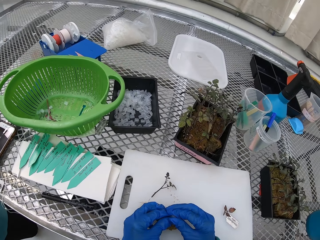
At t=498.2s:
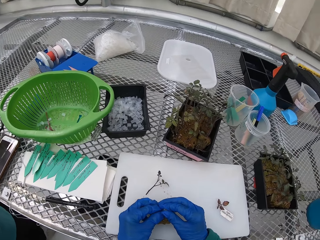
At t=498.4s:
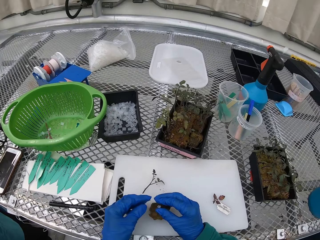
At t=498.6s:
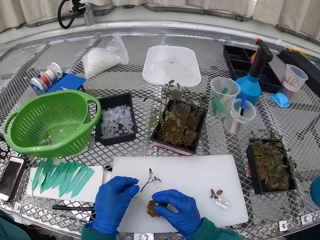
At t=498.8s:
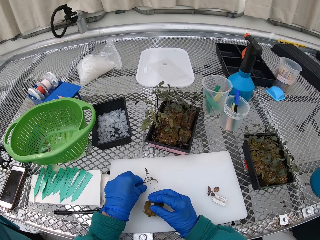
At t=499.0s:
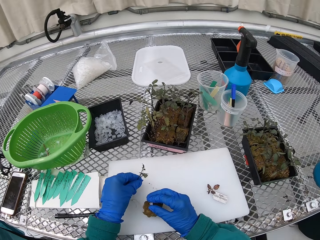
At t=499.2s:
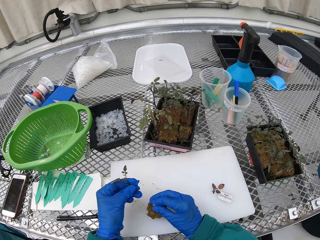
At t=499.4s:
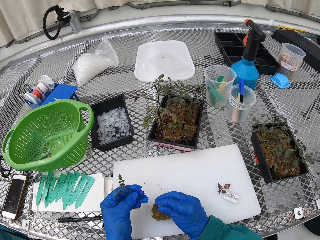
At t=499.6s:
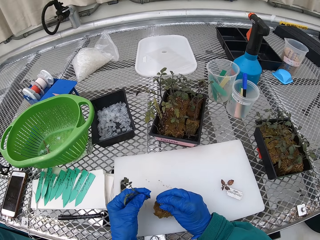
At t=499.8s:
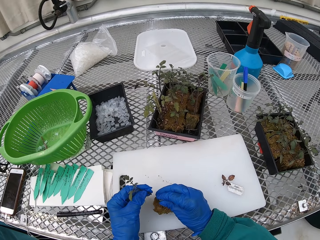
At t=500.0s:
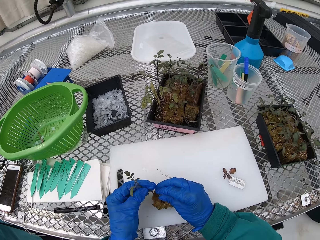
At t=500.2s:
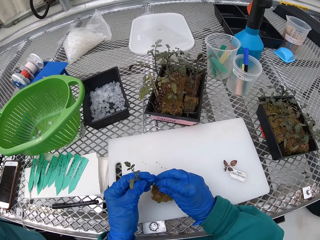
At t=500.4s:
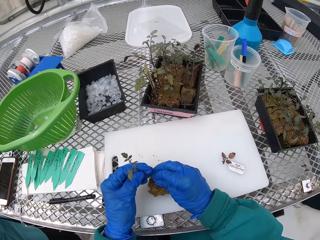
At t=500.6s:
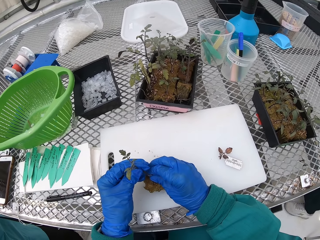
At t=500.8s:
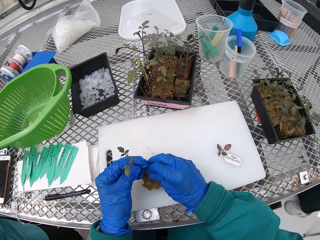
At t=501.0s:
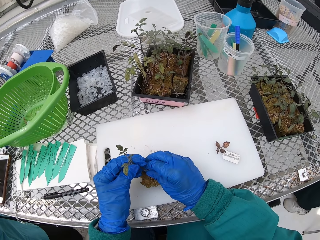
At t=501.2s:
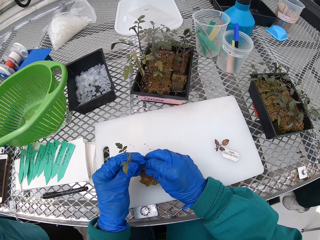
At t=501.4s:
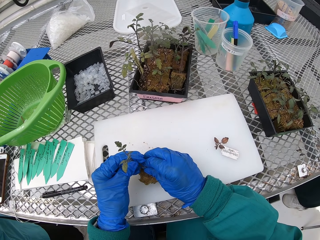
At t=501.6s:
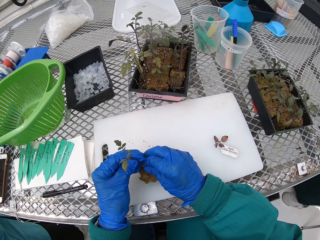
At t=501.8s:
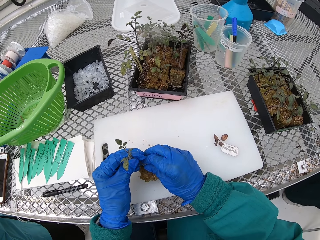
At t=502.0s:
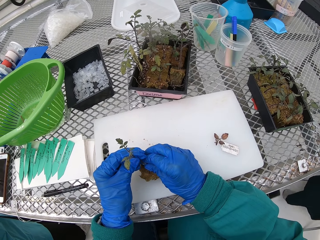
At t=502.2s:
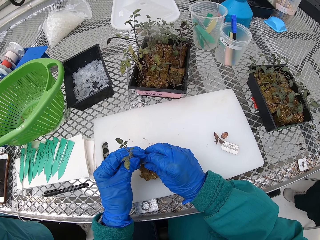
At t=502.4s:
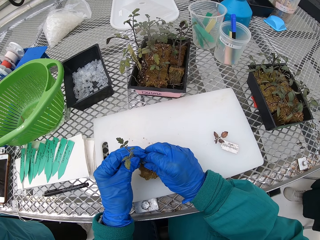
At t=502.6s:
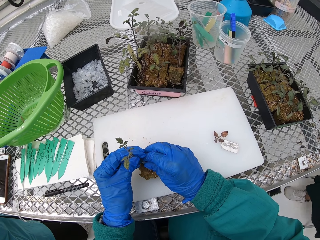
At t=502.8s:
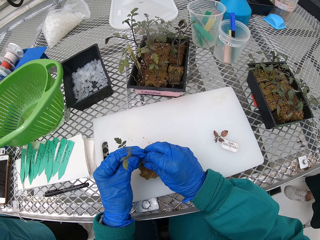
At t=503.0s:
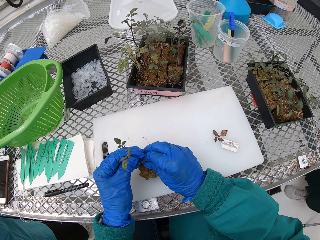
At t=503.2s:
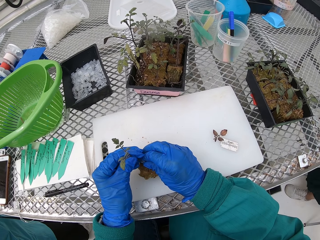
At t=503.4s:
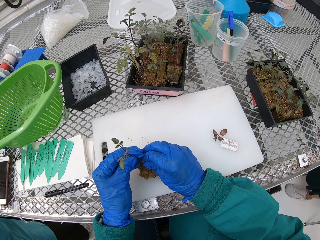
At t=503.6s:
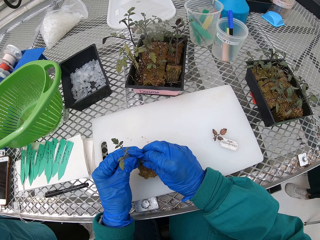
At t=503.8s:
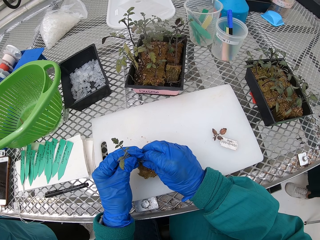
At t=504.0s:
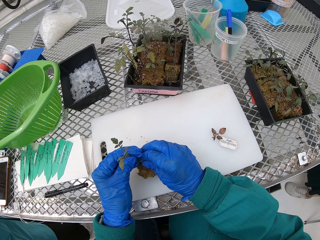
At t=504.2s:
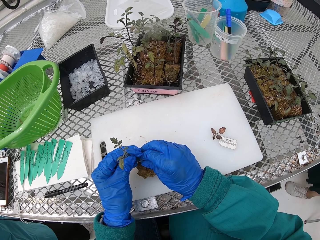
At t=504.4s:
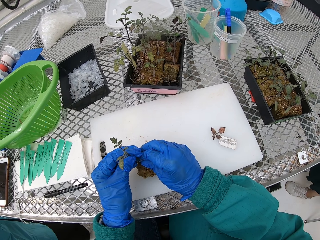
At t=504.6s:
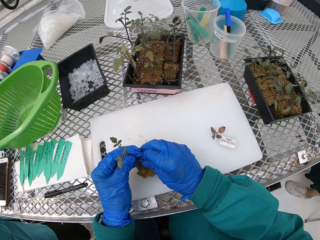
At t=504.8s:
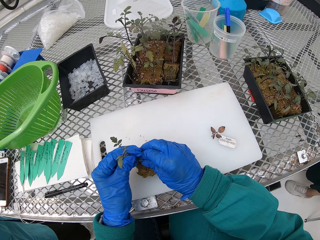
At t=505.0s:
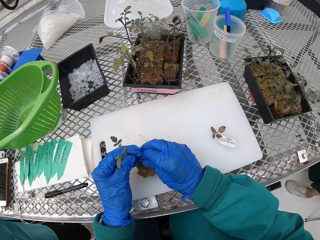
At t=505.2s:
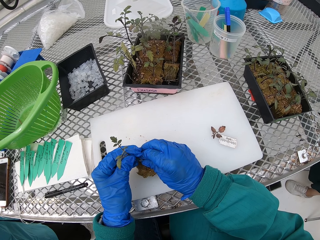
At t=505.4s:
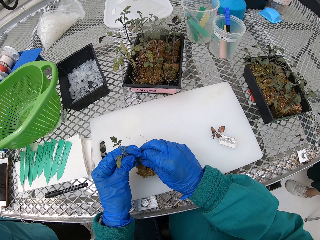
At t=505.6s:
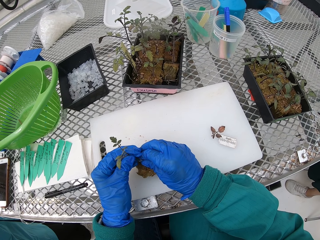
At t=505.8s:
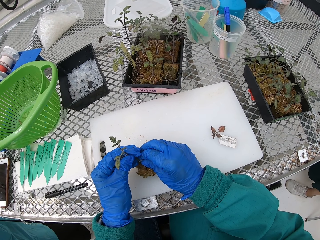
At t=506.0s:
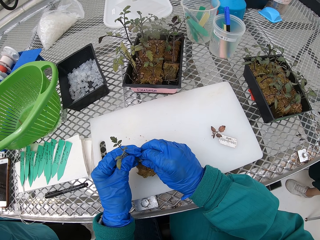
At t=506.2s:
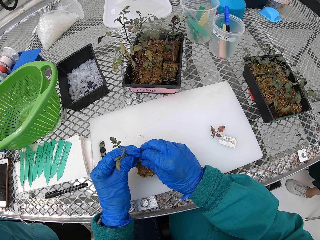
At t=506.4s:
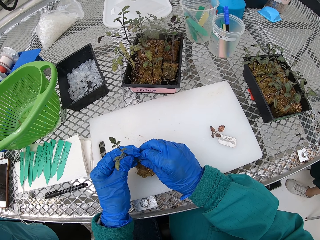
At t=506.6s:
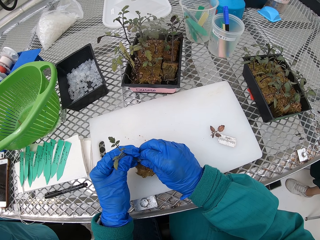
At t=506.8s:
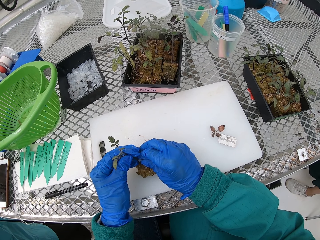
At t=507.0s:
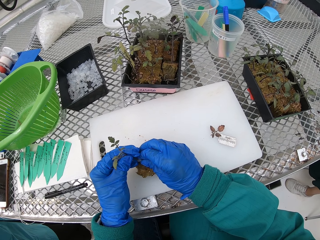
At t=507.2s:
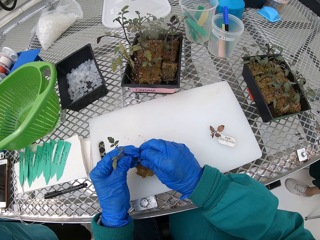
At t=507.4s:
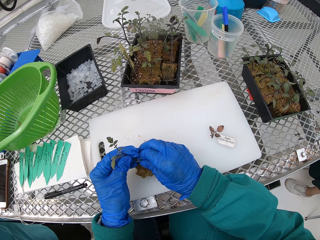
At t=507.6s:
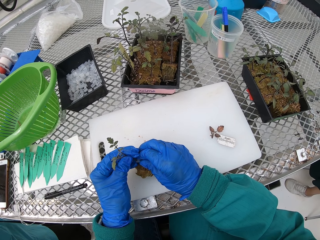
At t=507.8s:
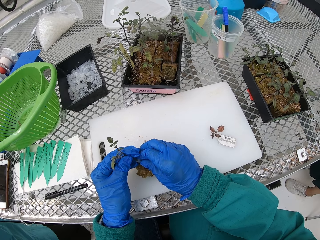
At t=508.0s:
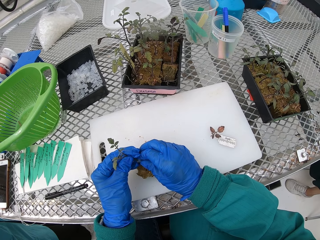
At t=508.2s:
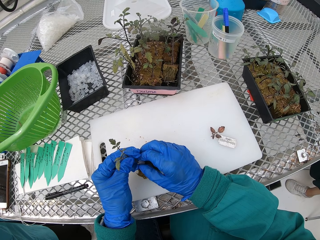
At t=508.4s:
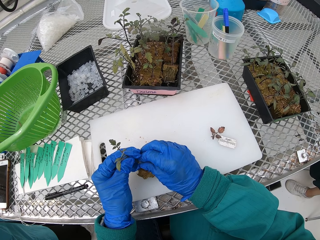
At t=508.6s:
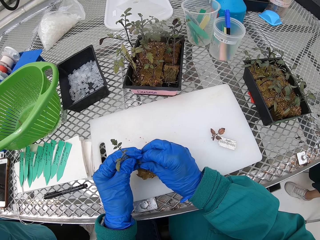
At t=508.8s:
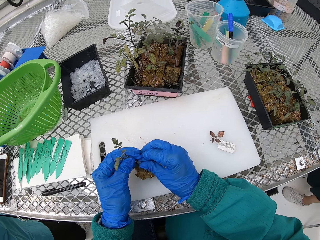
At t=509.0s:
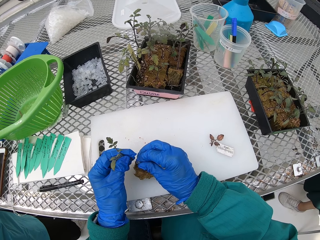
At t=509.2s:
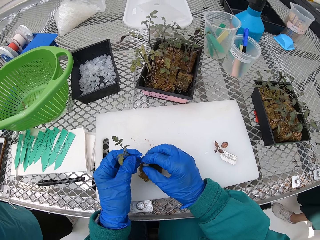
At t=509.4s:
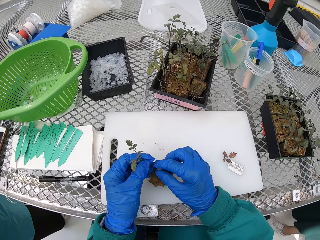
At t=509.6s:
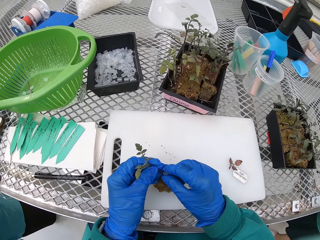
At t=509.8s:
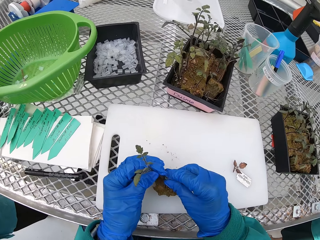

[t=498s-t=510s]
The camera wearer fixed the piece of drinking straw into the soil. They pick up the plant. They fix the plant on the small pipe. They fixed the plant into the piece of drinking straw.

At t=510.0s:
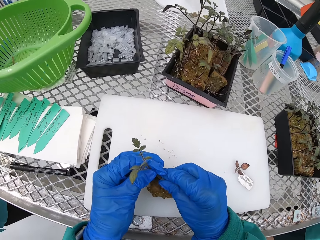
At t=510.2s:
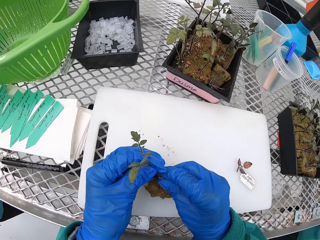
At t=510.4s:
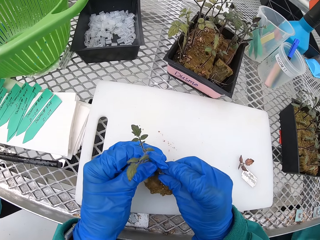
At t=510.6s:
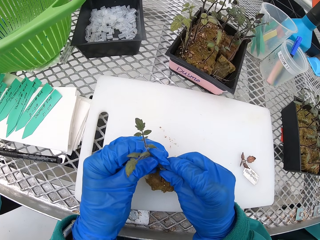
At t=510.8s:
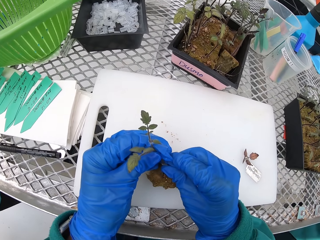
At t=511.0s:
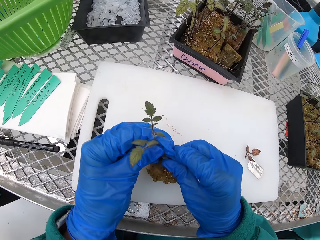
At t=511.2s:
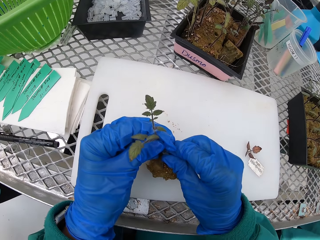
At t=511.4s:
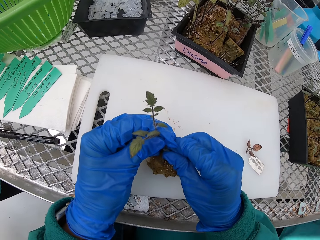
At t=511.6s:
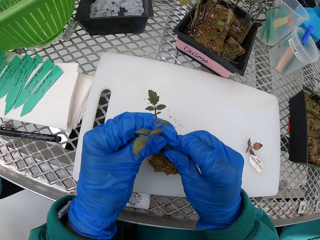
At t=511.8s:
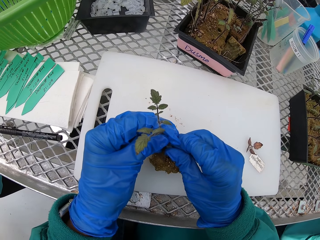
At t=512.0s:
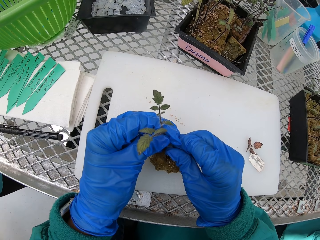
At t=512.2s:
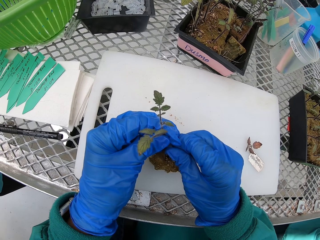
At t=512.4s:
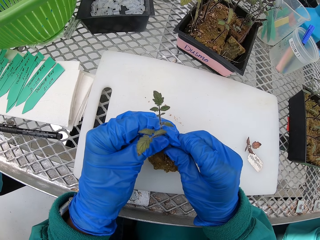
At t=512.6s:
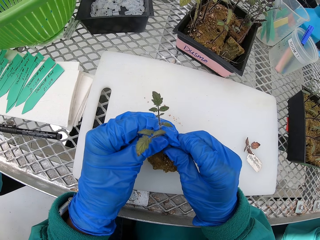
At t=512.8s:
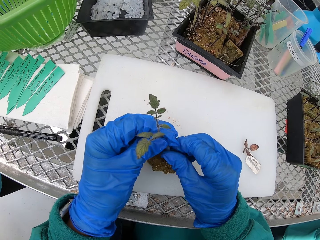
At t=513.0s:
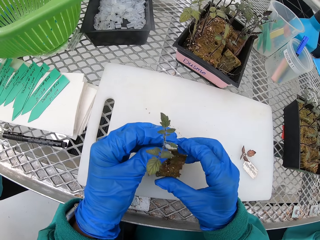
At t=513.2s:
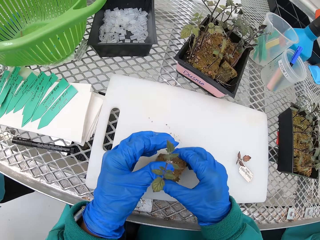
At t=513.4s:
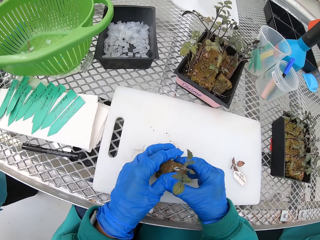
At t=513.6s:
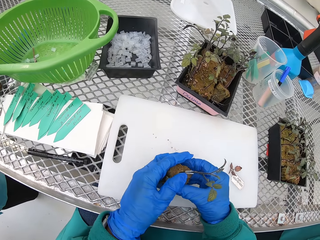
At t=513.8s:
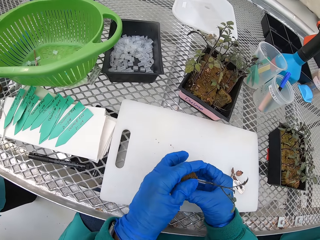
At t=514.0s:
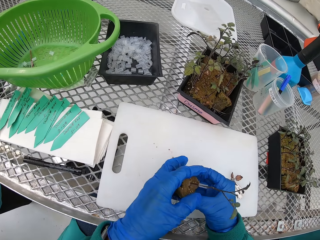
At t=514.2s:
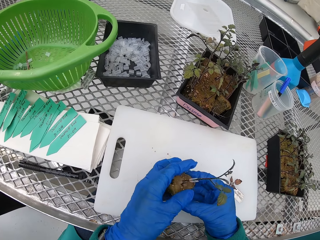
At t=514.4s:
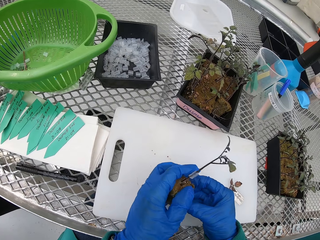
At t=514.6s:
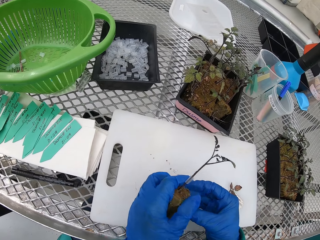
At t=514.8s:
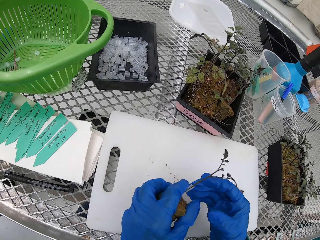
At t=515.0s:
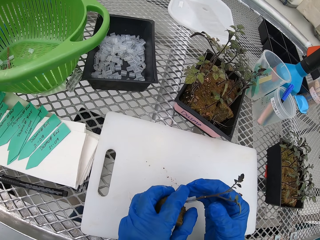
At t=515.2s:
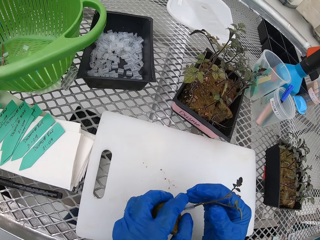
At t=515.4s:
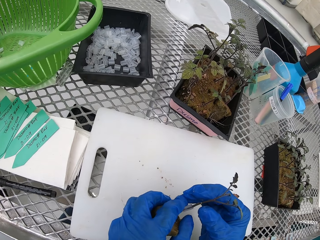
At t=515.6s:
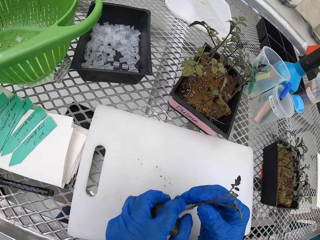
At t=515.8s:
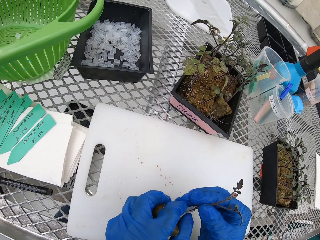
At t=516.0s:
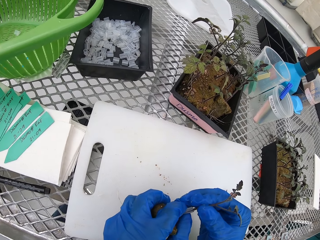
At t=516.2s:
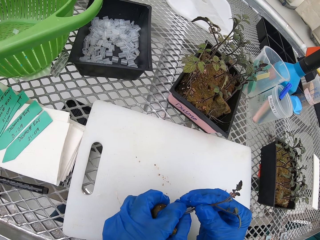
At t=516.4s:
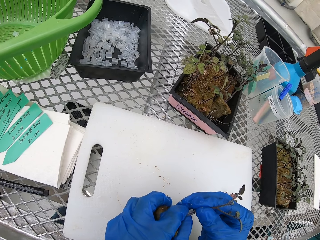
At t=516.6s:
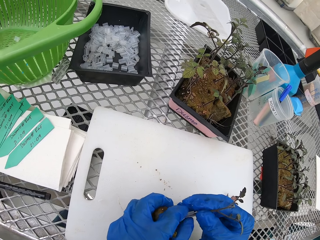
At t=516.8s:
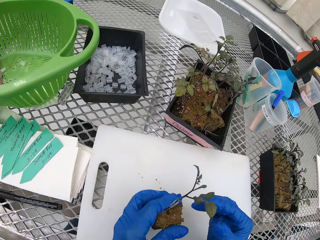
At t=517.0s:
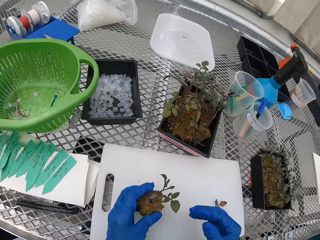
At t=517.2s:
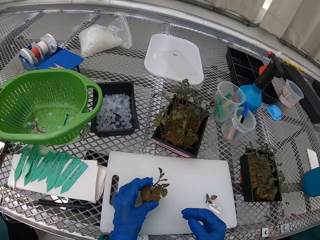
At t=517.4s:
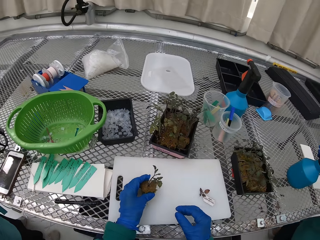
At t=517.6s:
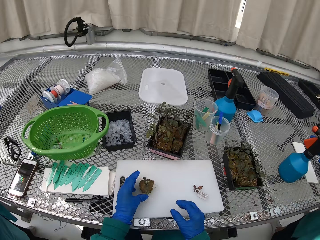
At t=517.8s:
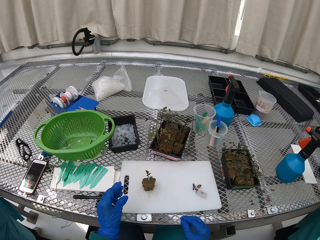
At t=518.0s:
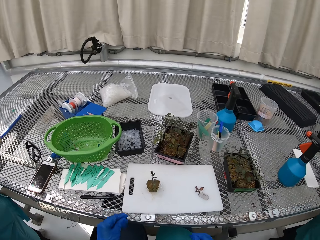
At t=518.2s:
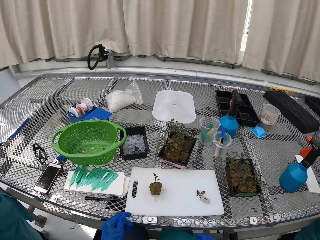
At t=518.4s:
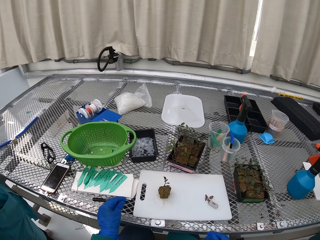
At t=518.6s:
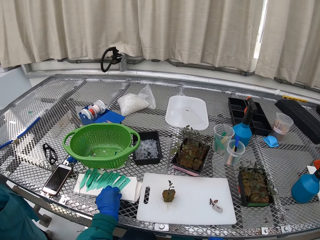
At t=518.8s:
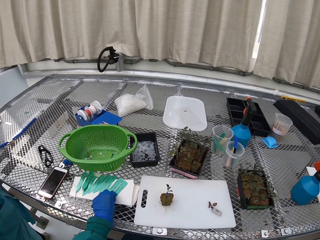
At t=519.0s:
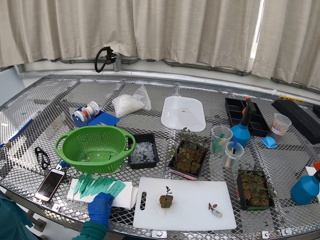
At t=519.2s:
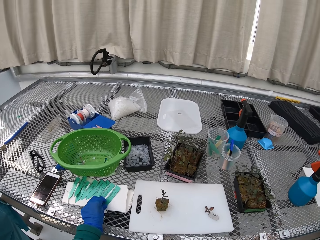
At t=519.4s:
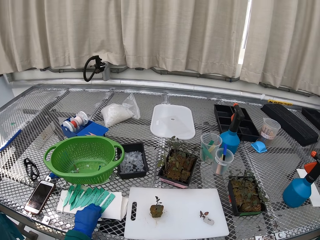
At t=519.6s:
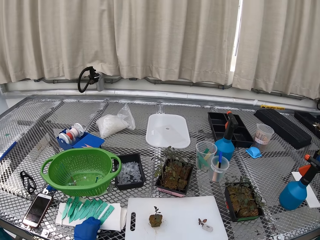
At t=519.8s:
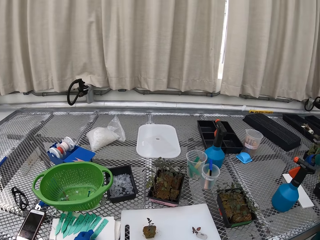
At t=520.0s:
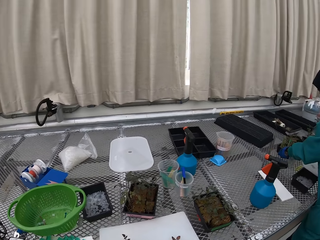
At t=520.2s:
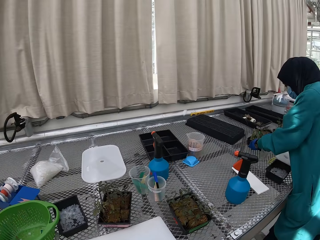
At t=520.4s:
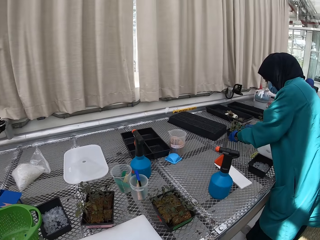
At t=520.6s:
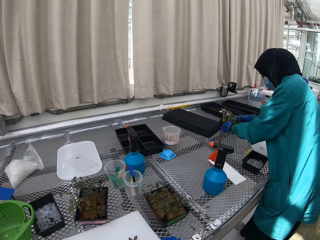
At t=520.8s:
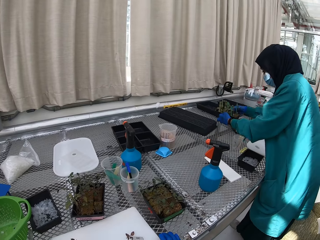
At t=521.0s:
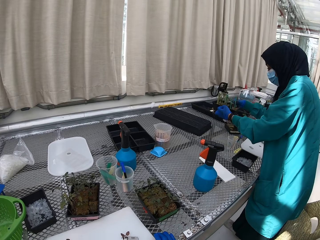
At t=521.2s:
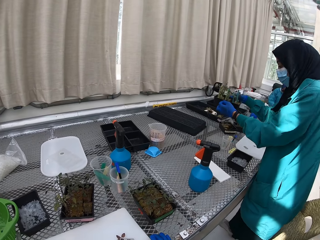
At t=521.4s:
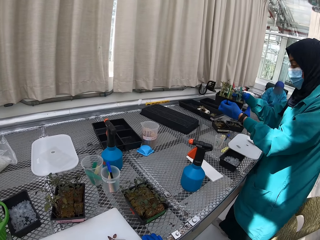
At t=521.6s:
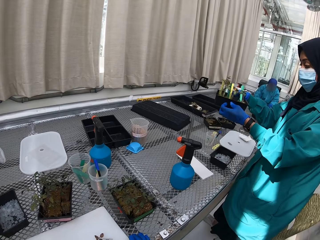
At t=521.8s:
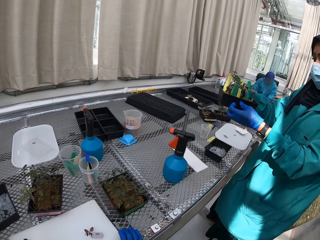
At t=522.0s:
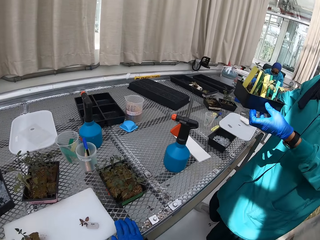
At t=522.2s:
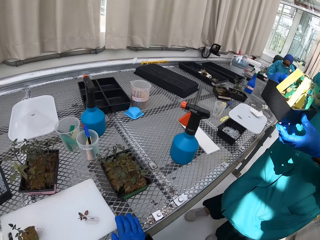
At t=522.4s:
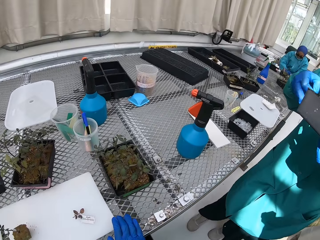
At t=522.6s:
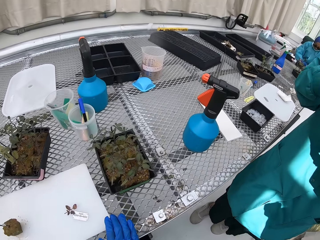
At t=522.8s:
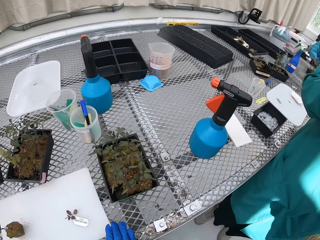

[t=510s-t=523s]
The camera wearer puts the plant on a chopping board. They pick up a labelling paper. A lady picks up potted plants.
